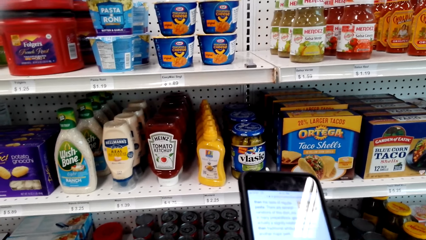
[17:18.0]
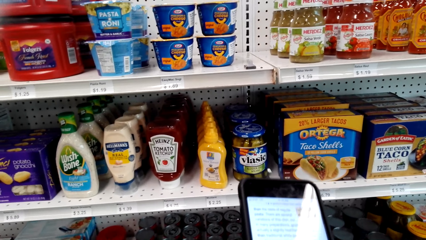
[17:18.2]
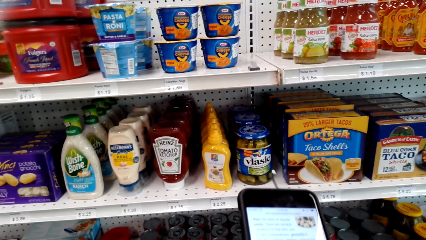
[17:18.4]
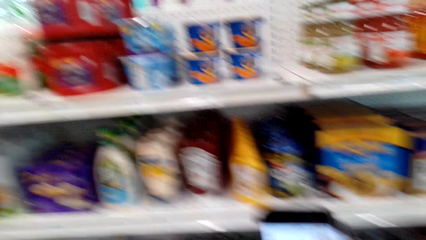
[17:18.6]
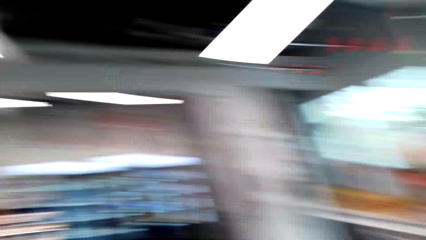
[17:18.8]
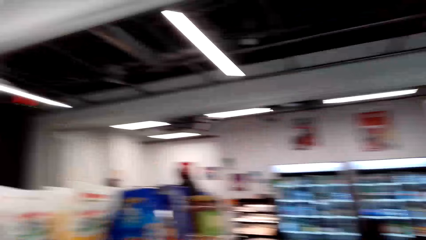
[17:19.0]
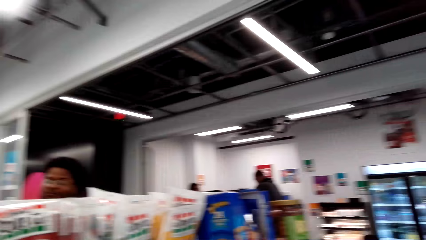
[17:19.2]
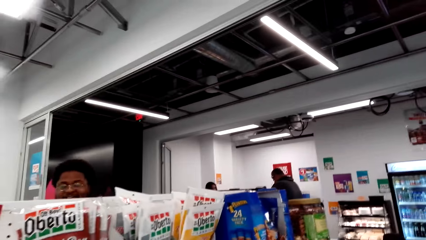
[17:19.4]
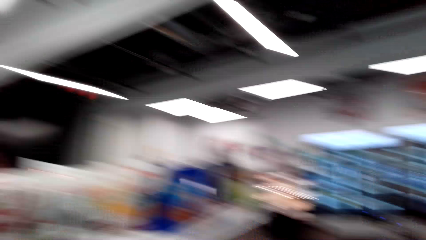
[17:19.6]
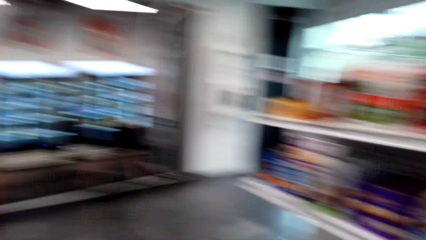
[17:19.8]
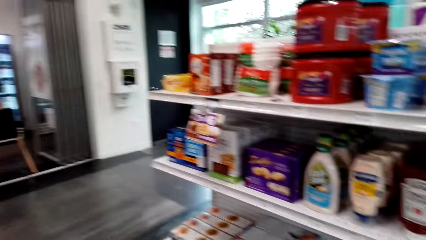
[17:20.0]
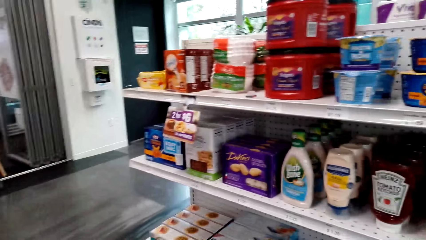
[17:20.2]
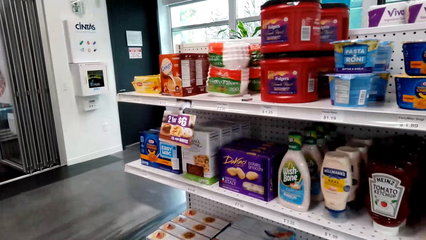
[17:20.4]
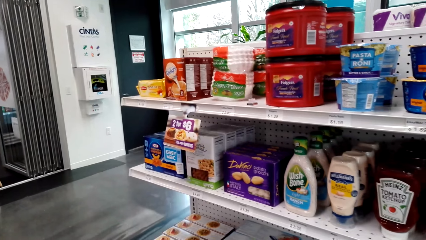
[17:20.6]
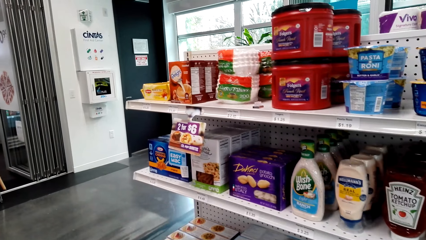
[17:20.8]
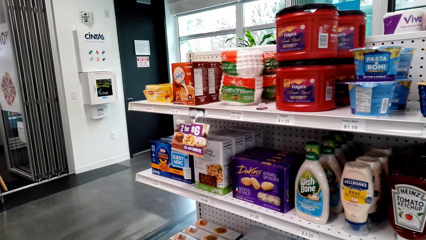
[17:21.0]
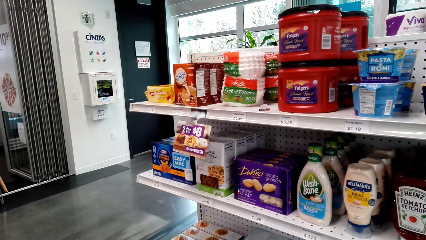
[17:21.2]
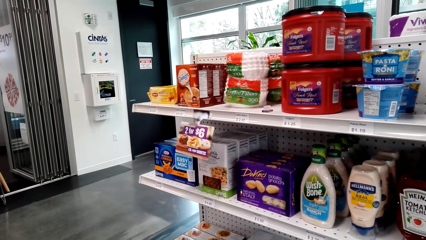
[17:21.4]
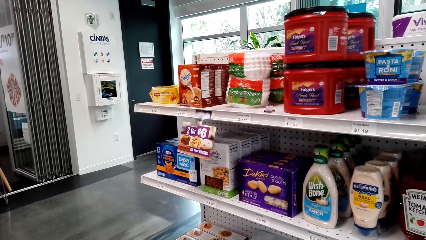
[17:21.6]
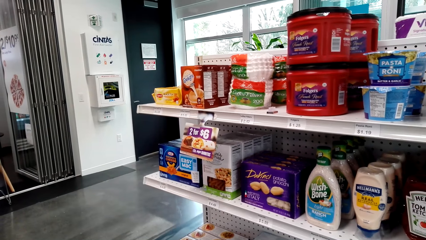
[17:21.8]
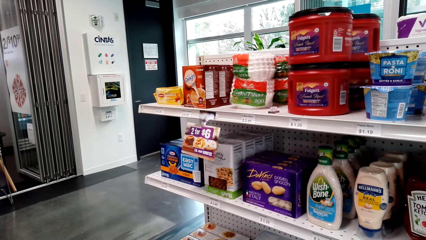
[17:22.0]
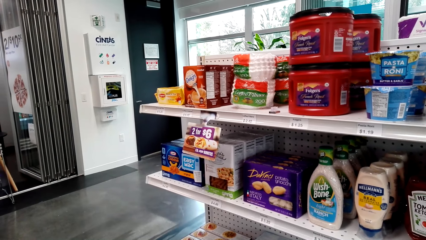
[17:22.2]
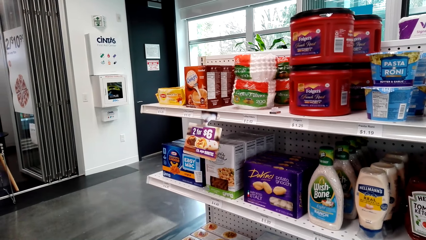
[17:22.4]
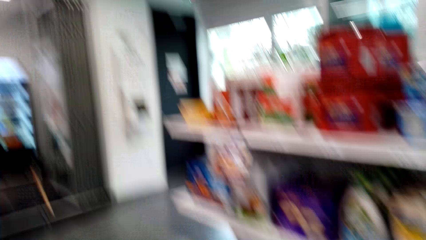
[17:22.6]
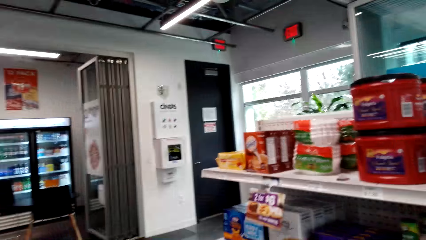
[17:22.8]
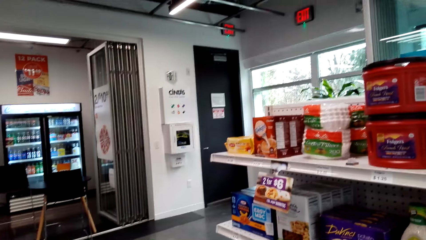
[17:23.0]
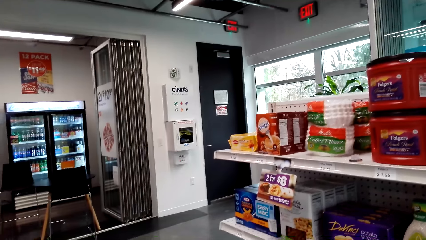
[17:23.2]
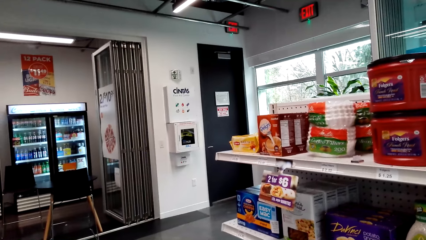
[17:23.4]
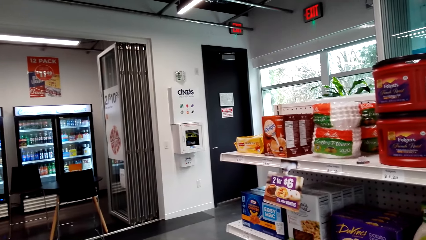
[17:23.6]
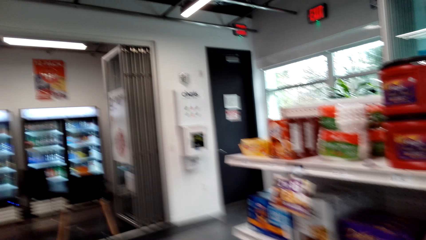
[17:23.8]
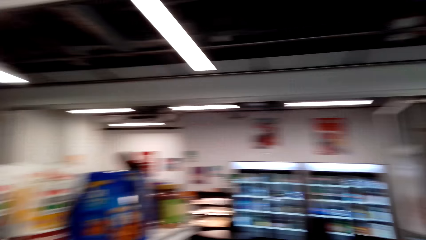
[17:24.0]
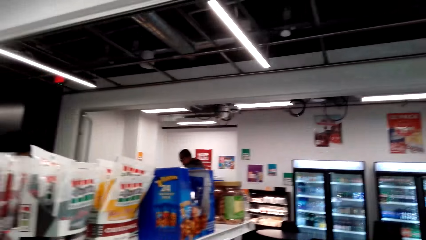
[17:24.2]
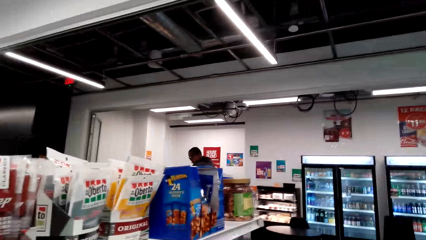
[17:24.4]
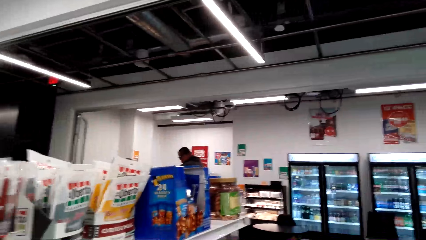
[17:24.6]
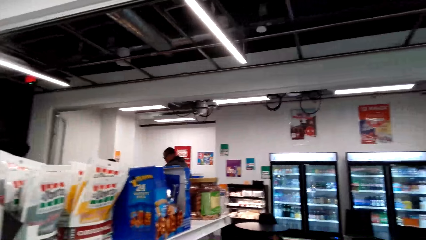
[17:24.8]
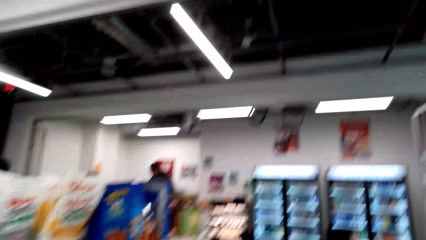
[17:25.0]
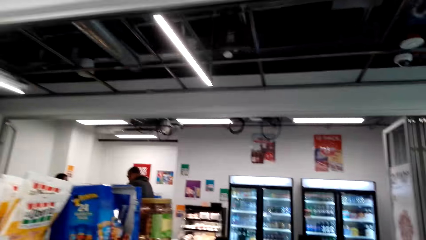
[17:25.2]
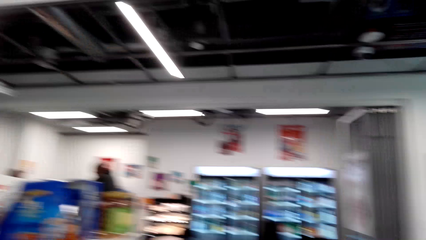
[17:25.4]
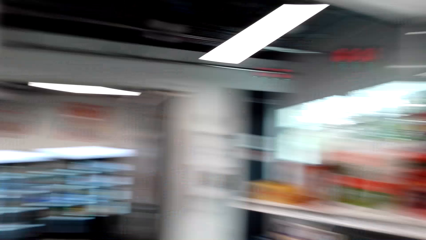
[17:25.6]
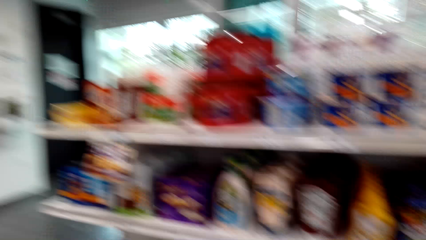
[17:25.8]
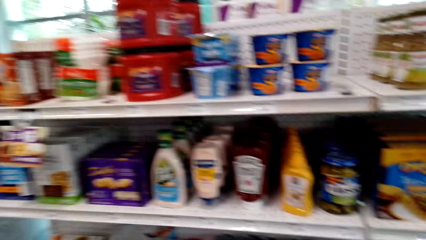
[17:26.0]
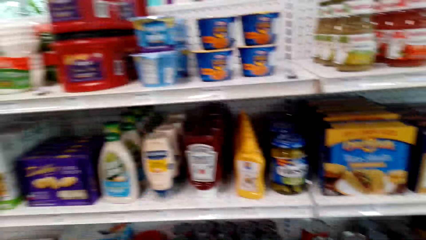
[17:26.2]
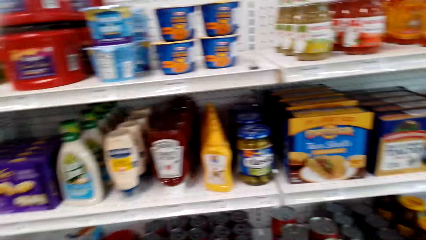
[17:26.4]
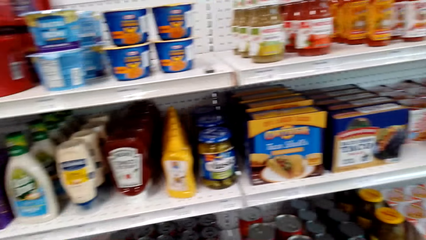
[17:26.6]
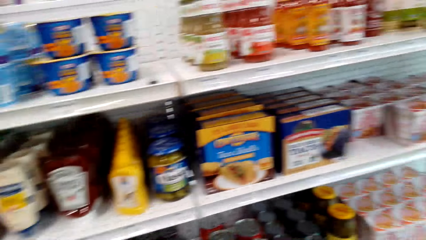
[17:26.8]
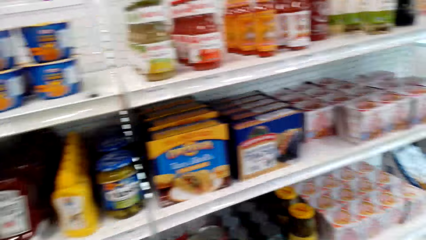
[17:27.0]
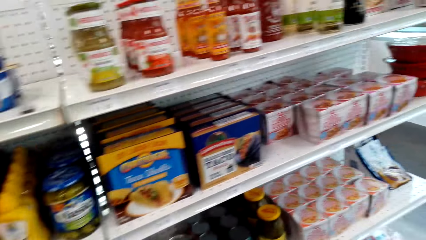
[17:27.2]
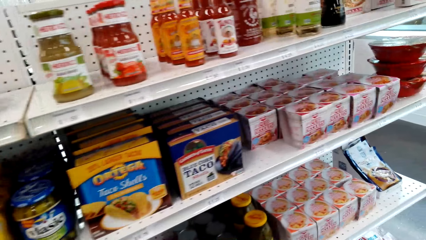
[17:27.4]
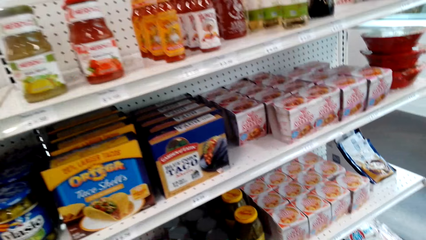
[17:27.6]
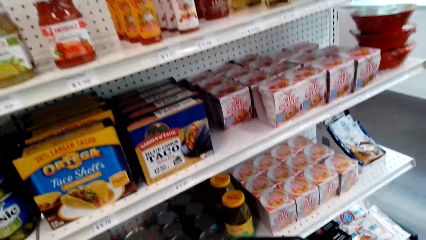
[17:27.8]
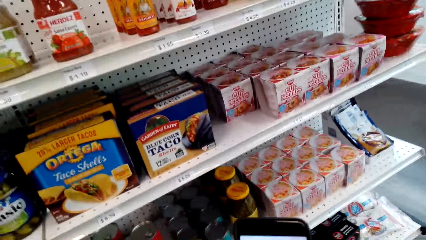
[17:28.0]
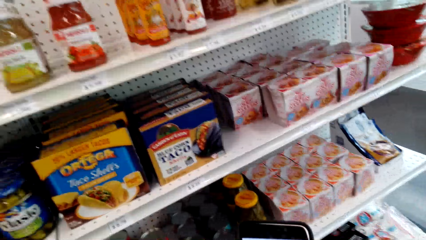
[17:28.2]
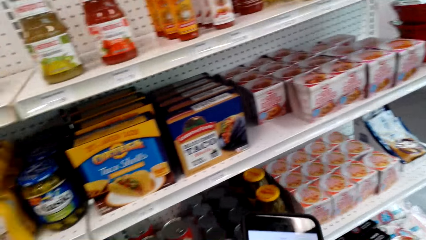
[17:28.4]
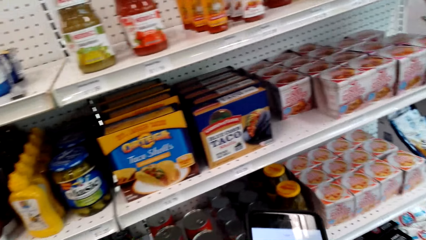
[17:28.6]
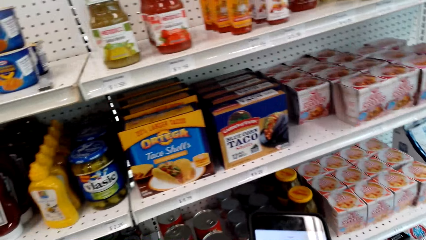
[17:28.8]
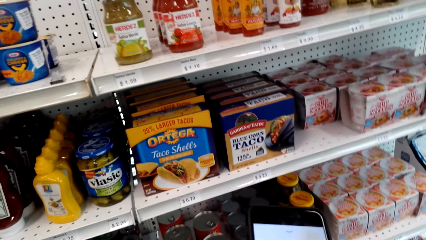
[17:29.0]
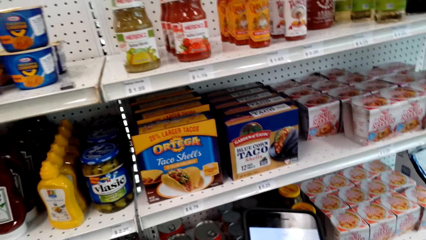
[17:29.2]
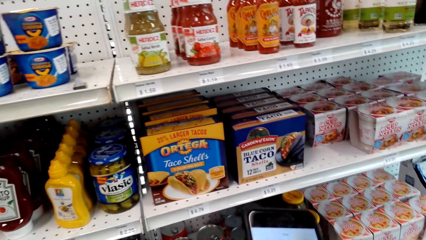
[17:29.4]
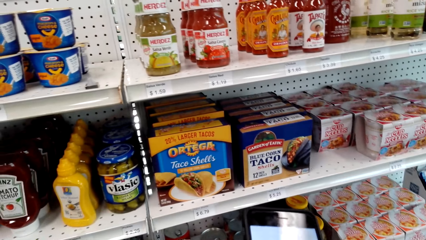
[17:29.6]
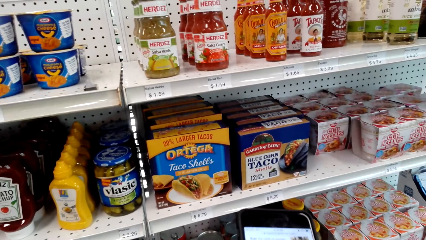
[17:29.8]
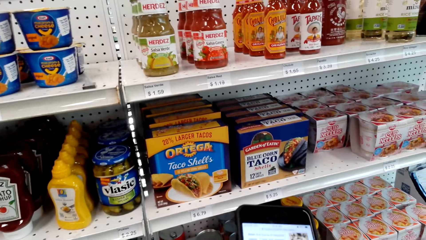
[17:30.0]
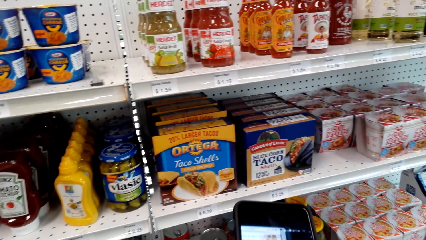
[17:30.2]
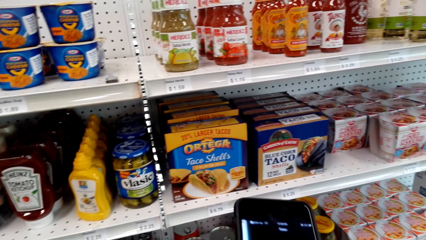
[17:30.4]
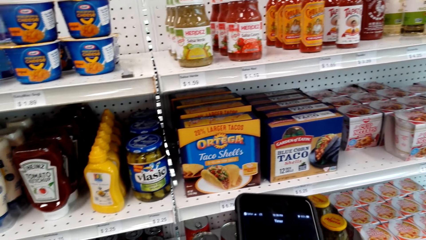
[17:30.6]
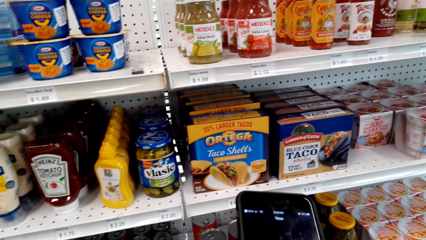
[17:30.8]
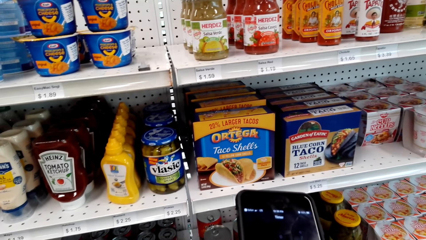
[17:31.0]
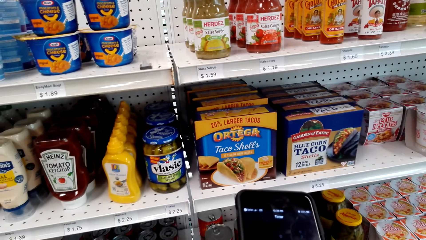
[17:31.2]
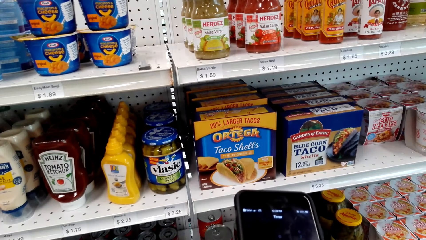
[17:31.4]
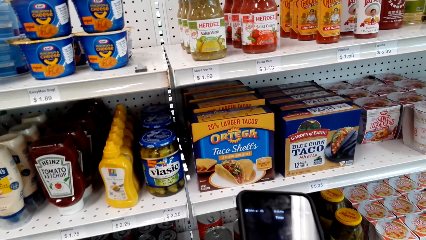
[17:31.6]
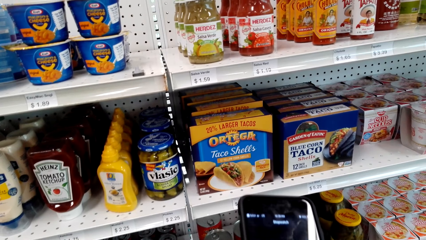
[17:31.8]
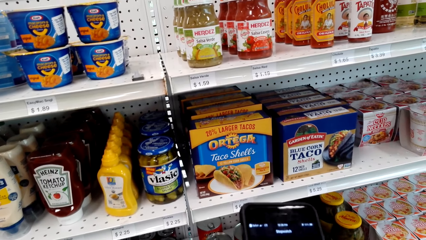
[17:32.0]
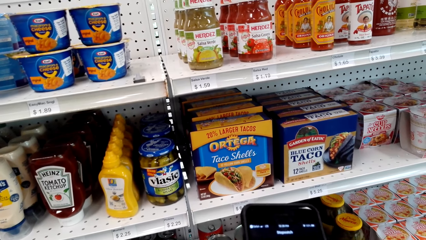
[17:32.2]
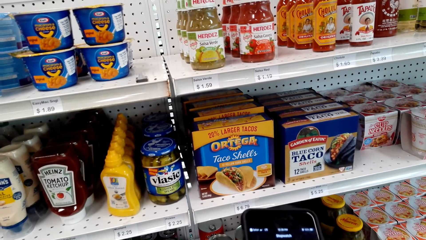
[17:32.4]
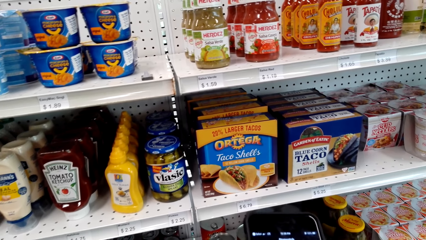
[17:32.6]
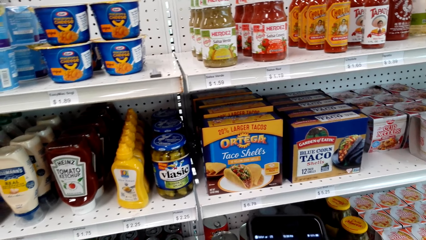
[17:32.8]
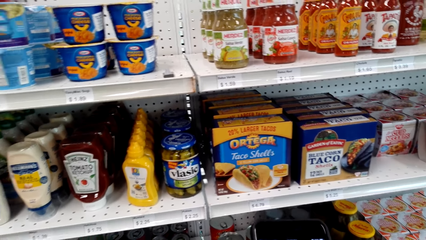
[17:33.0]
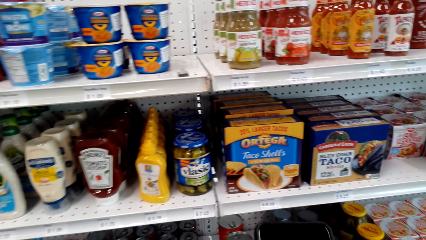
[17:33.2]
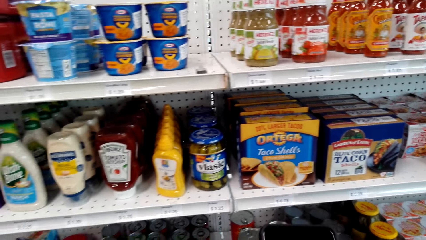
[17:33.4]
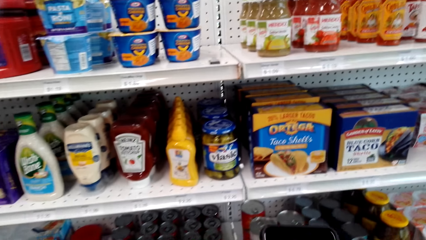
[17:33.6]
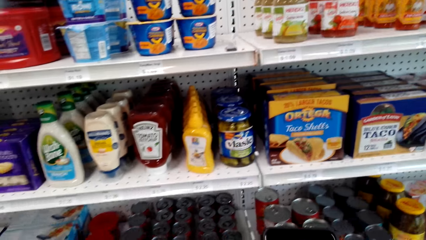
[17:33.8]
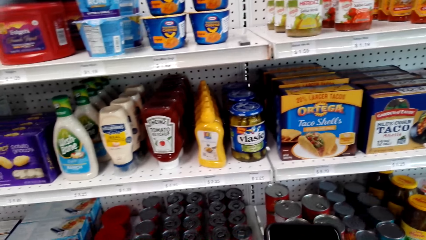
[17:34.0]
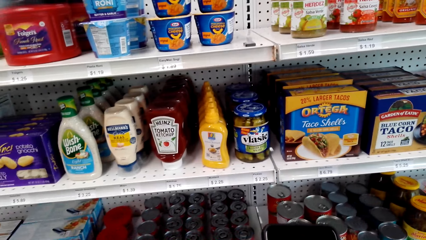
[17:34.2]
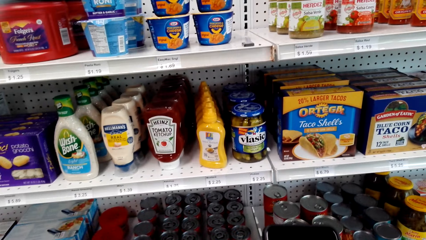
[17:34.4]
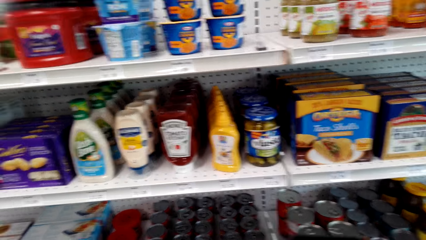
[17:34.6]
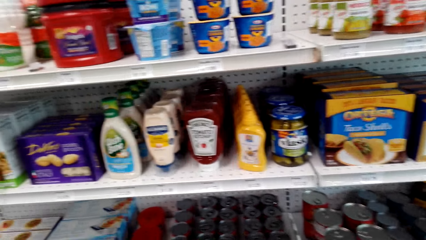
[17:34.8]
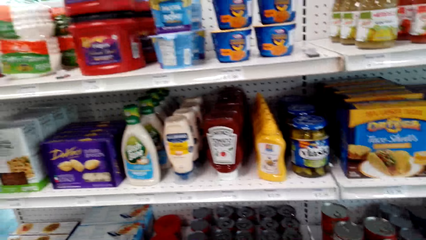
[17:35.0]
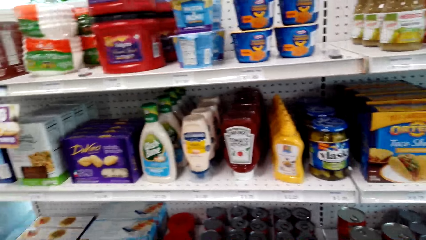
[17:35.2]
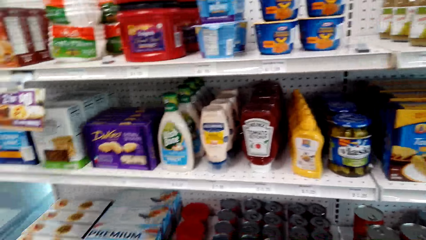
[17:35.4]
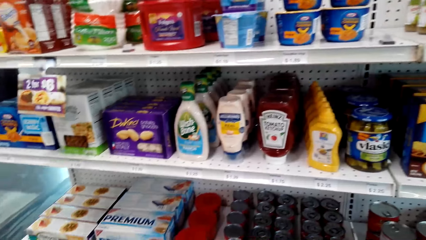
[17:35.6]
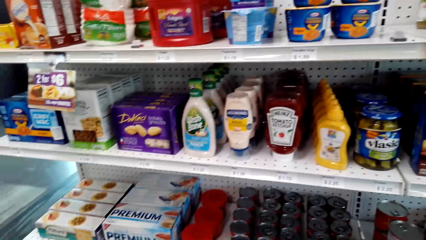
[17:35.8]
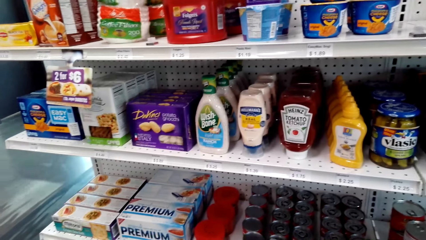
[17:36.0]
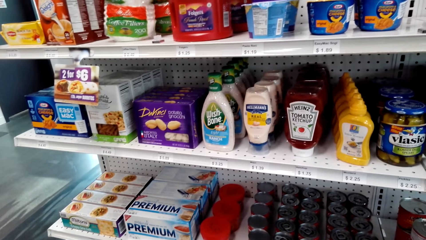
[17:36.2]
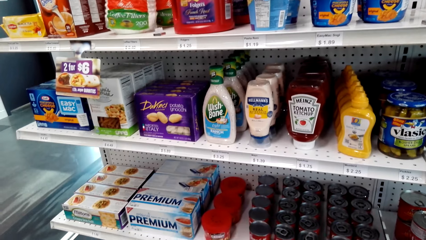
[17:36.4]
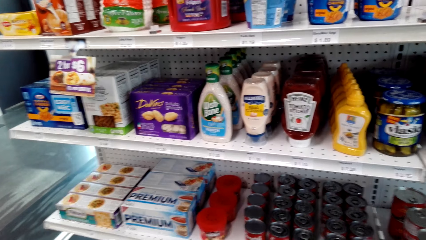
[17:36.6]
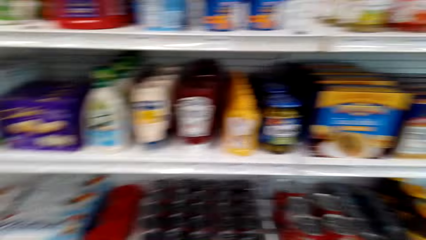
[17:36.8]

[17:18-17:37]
The camera wearer talks to a person. They interact with the person. They look at some snacks. They use the phone. They operate the phone.
